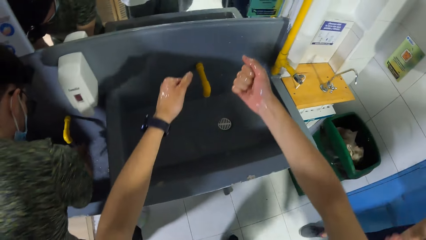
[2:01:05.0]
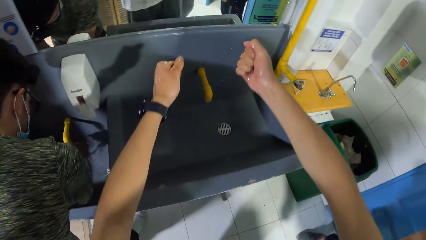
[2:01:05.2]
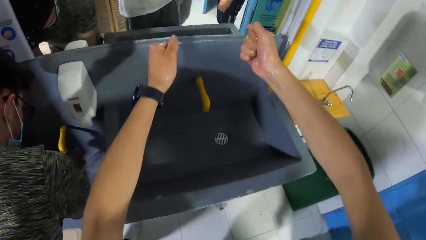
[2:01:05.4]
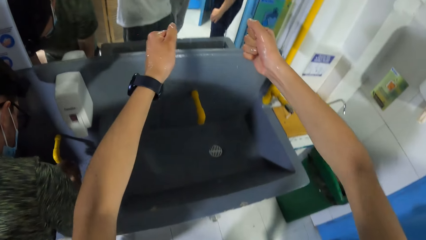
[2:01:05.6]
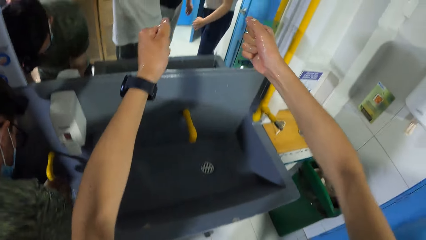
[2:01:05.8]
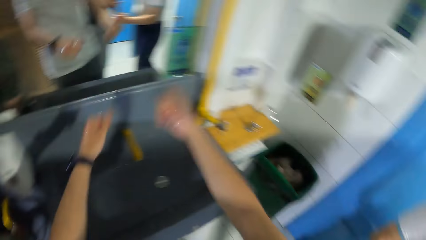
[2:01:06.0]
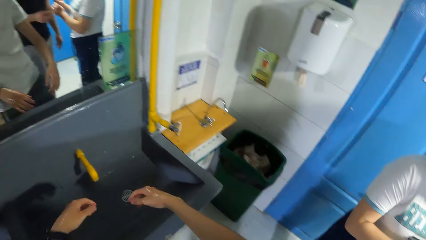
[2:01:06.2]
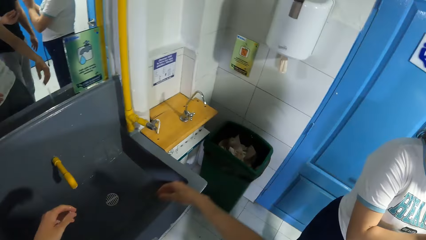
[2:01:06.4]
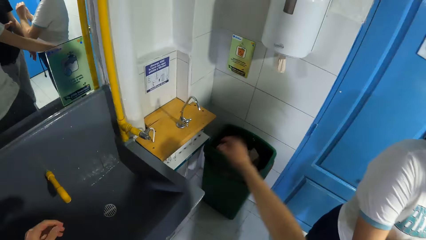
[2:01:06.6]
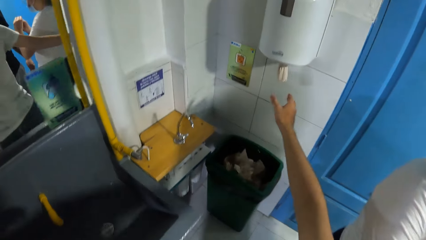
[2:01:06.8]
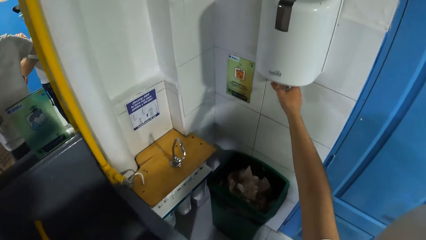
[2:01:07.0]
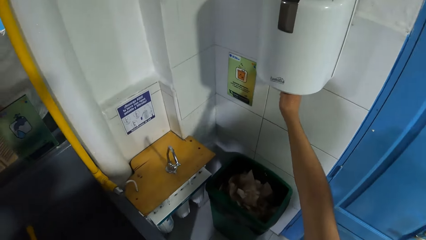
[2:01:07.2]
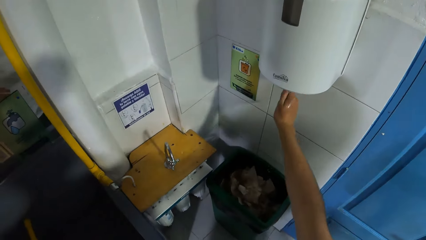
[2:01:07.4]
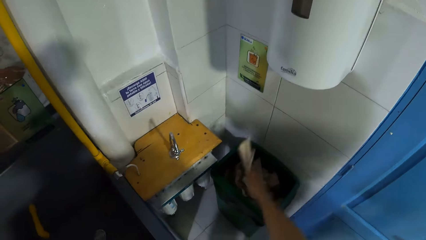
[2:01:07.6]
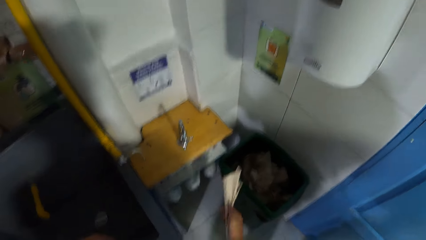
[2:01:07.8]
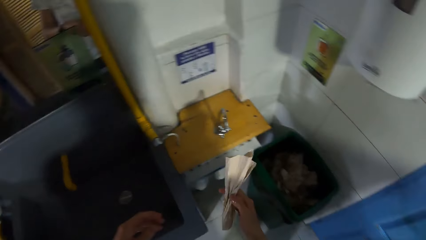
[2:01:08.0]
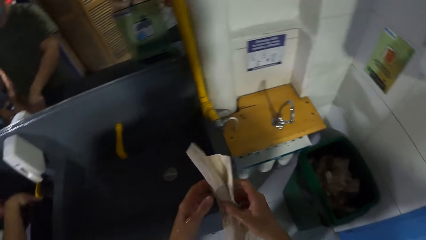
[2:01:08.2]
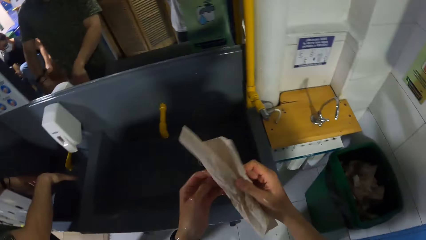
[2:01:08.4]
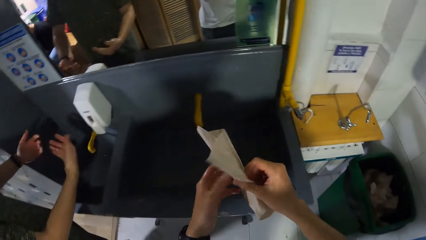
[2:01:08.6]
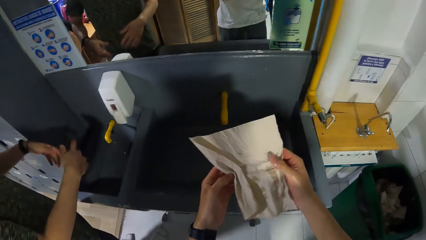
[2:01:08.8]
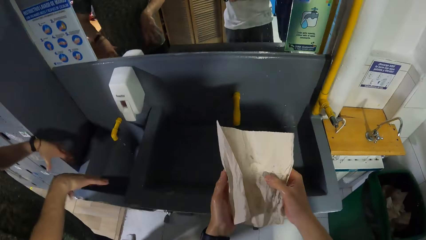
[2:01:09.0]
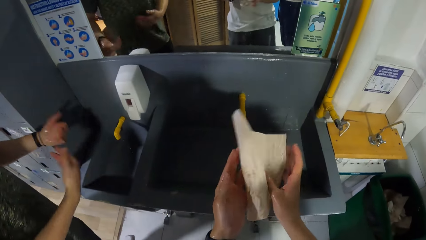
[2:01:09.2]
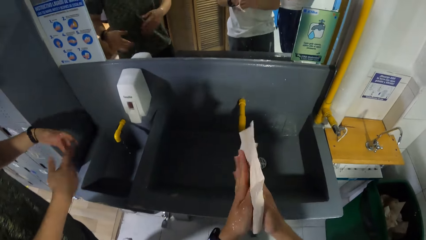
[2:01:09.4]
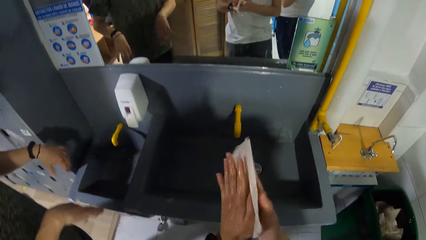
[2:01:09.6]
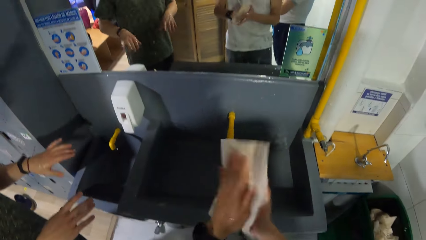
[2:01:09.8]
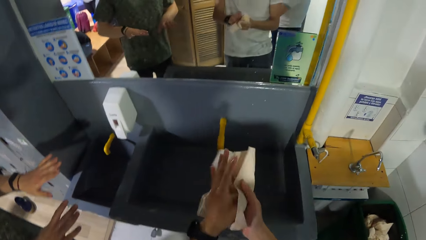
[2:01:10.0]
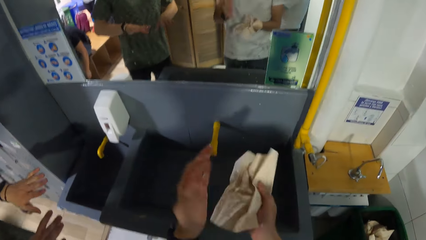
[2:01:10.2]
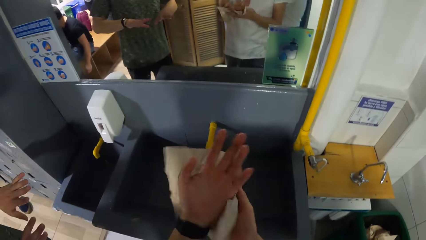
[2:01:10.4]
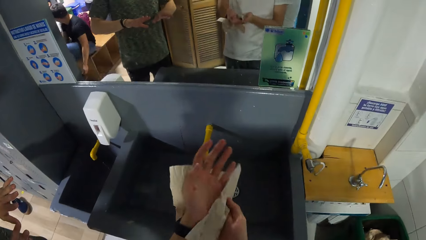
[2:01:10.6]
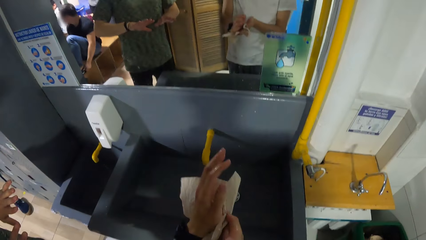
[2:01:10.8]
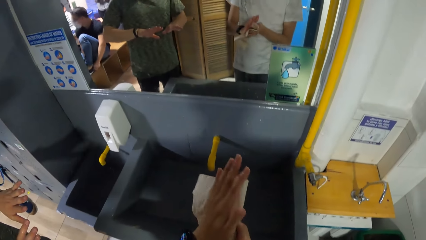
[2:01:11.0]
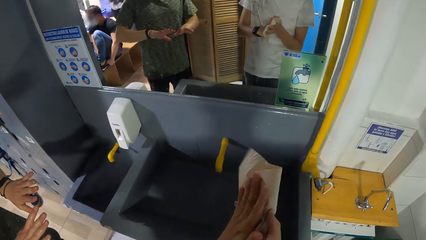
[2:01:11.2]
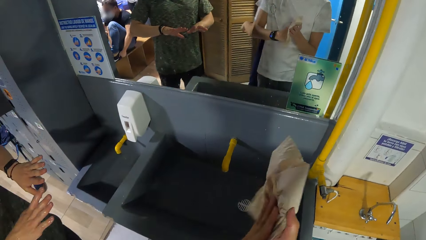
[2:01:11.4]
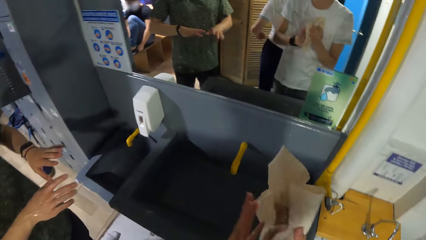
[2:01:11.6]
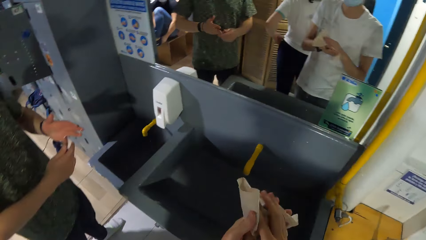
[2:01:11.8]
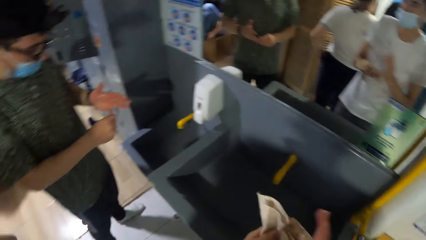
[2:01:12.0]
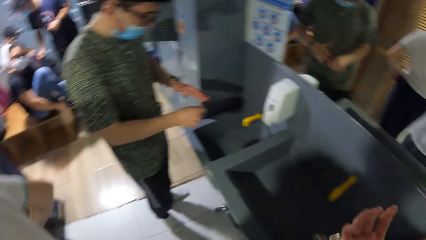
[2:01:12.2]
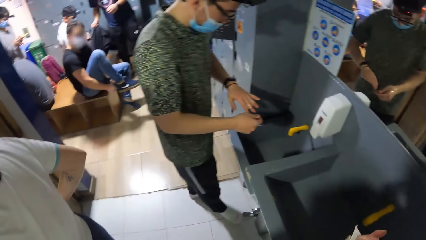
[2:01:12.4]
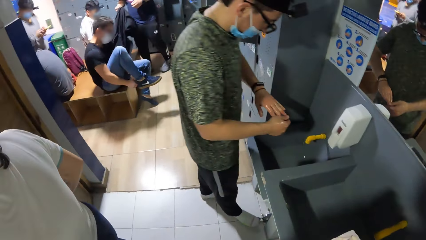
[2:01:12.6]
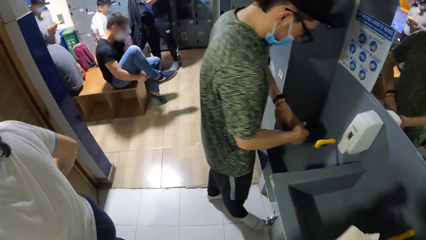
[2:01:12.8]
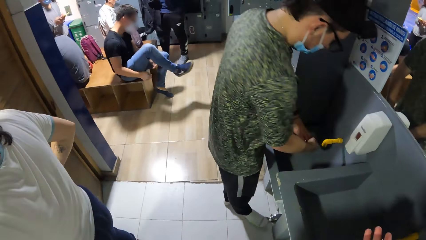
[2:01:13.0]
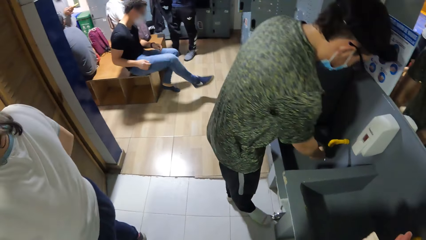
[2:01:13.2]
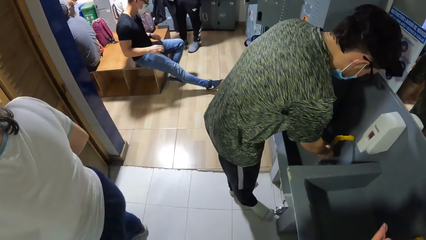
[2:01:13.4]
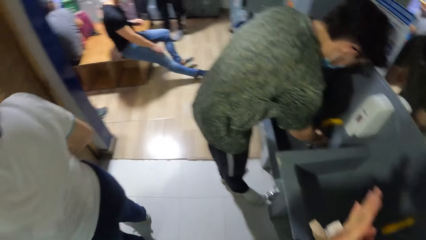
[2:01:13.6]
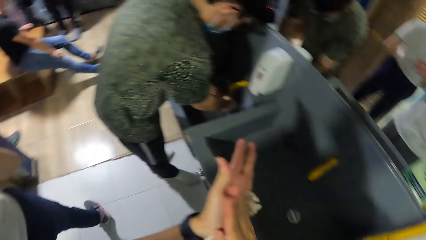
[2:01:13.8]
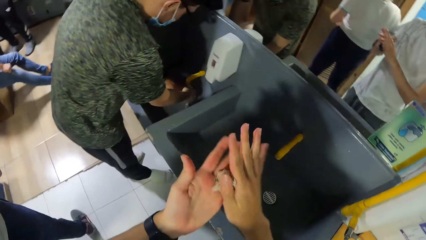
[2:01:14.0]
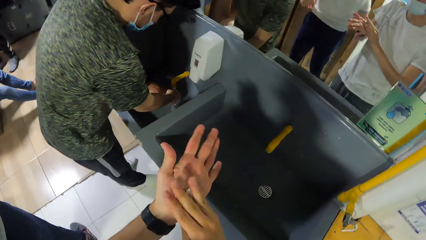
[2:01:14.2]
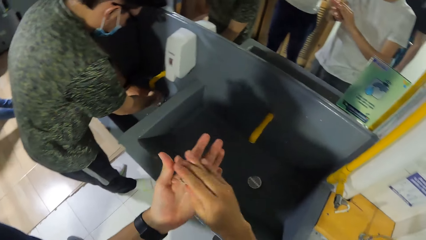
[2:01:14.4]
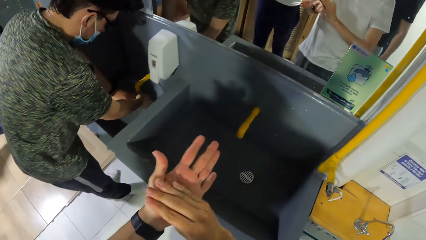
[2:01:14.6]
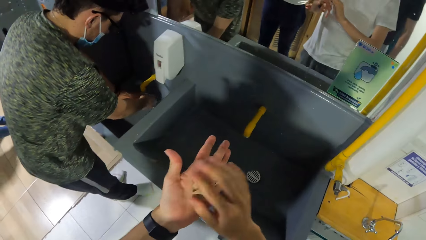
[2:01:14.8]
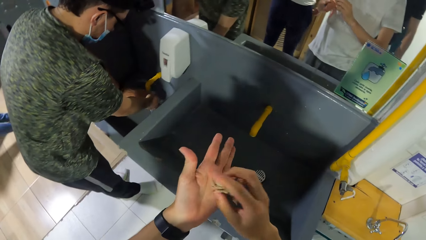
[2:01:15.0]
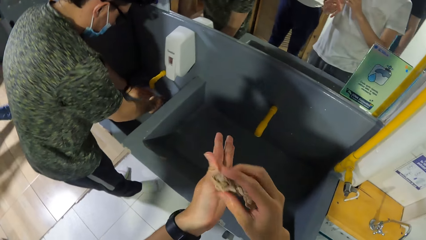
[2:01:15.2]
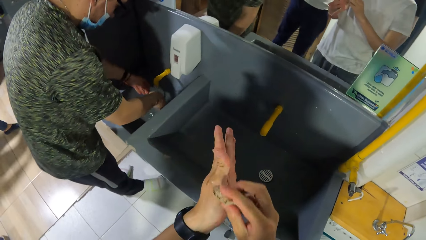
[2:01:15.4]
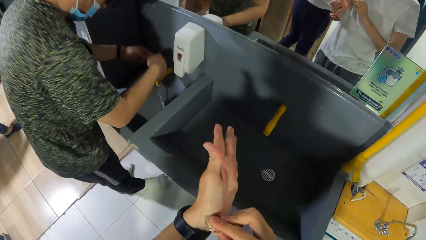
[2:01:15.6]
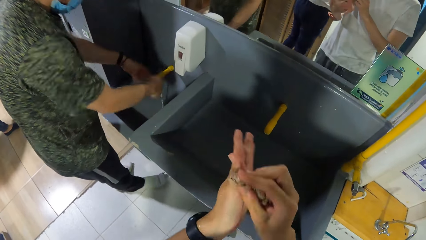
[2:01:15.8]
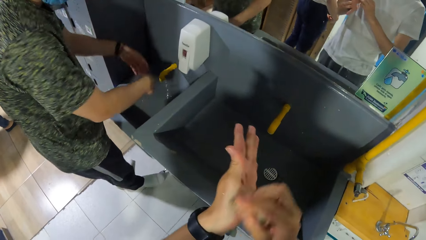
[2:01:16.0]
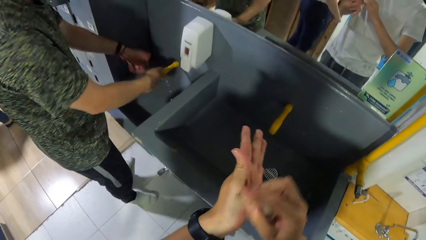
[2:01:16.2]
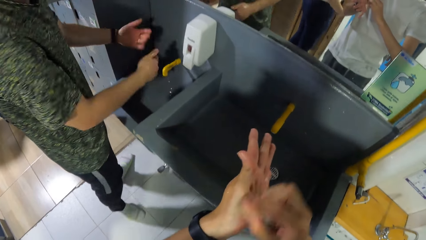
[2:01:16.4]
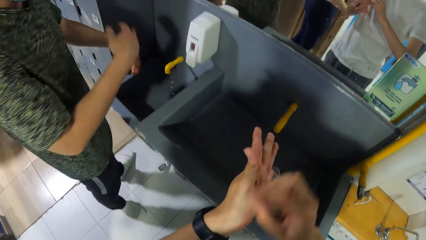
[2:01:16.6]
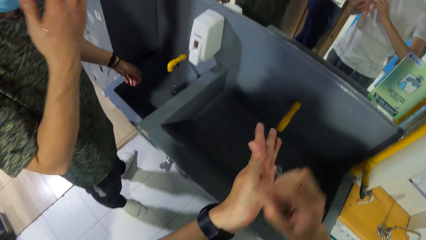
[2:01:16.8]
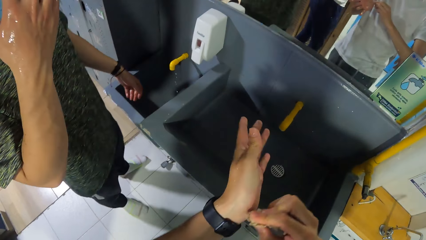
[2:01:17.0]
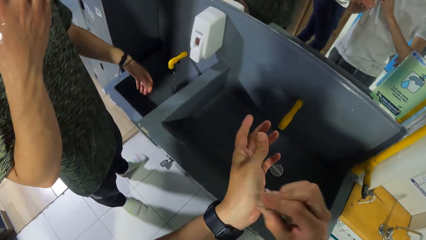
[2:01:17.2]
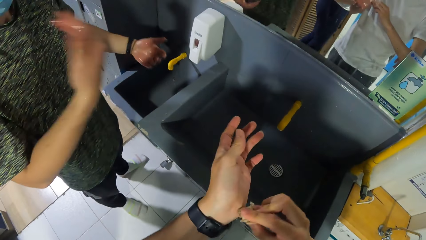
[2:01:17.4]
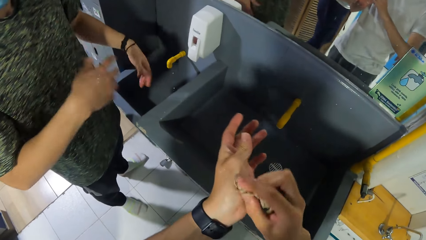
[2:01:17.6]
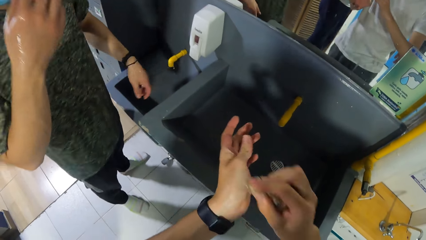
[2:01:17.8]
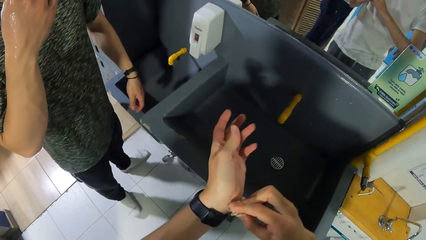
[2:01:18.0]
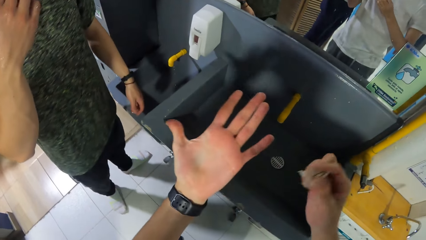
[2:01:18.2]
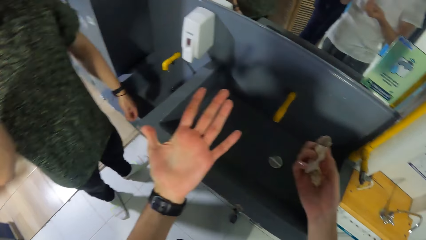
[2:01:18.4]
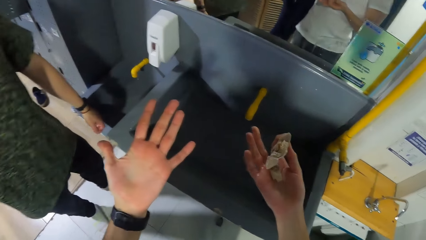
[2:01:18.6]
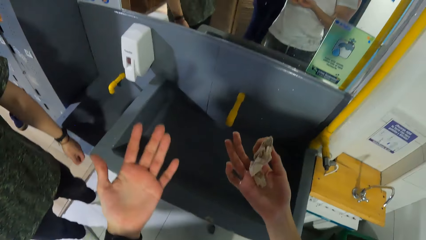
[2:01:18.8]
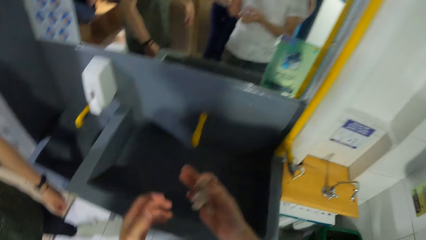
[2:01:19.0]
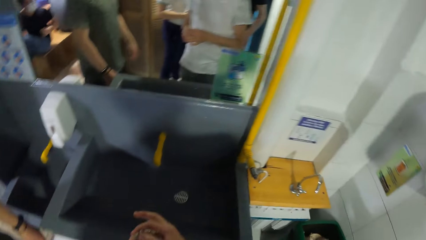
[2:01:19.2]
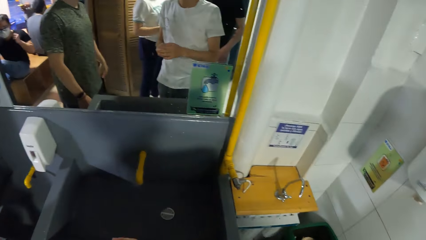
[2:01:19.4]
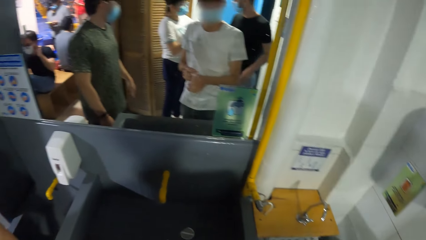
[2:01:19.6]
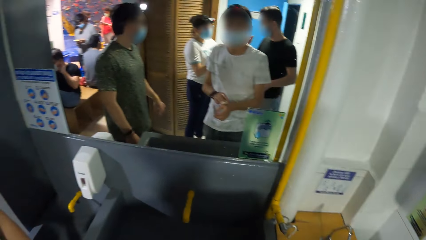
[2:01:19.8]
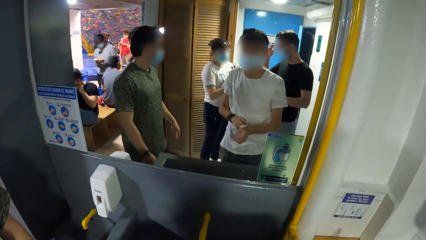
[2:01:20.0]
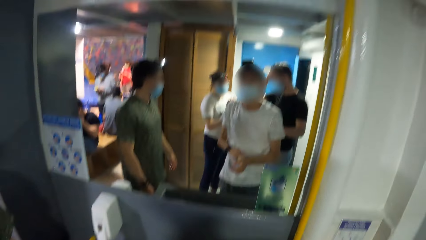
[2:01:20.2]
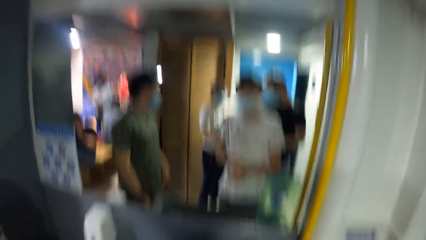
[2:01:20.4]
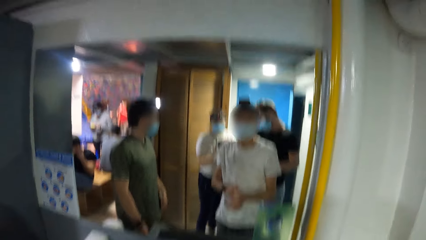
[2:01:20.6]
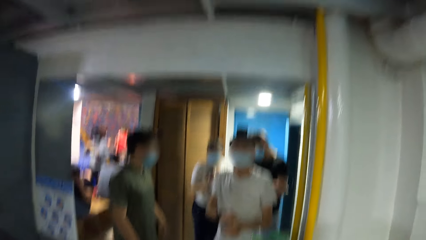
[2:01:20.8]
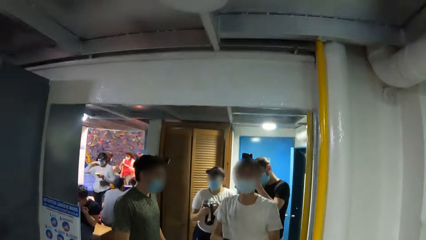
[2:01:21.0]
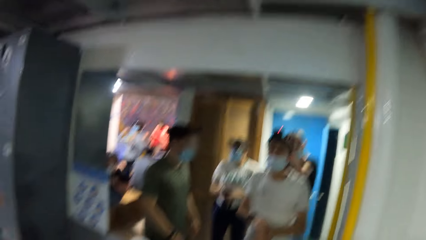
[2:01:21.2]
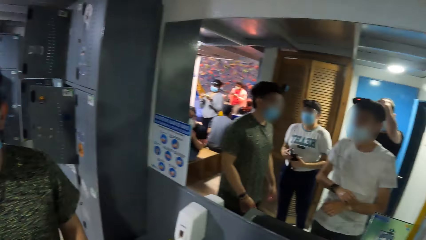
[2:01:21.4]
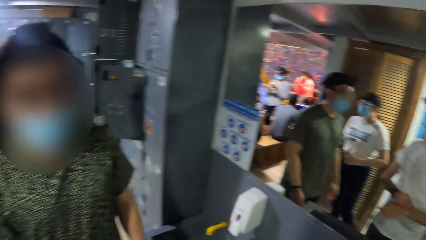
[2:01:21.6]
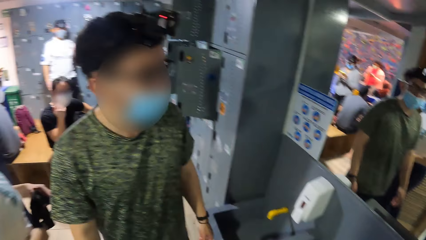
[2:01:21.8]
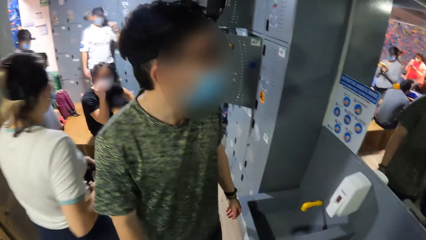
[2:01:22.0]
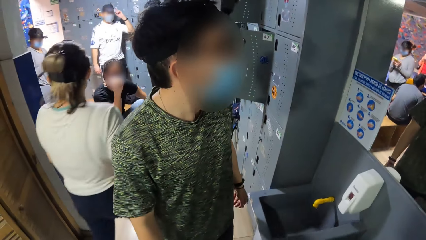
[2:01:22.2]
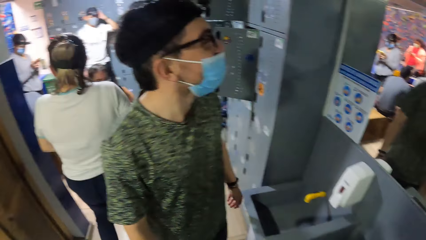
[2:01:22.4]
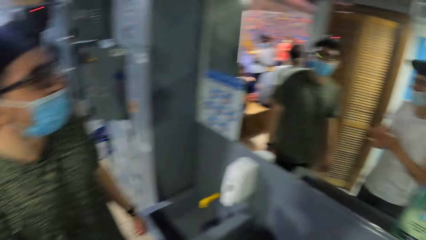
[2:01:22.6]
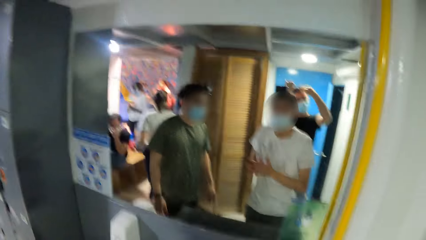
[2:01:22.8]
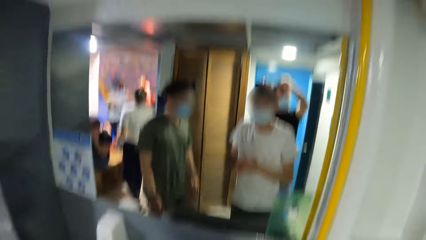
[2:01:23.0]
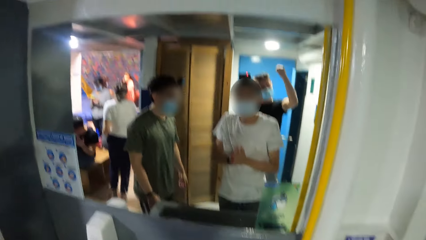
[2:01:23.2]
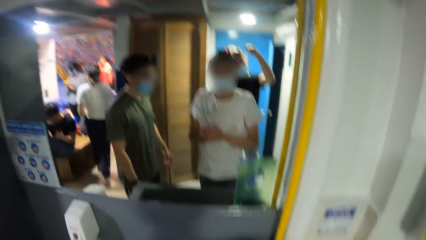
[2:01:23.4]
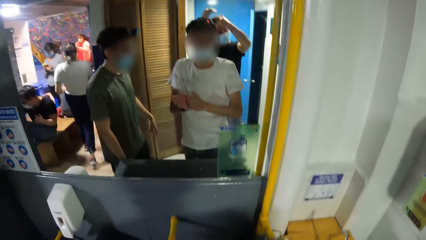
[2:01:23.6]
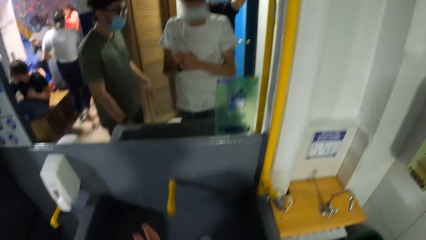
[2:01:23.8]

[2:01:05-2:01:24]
The camera wearer turns. He moves the hand up. He takes a tissue paper from a toilet roll holder with his right hand. He holds the tissue paper. He dries his hands with the tissue paper. He holds the tissue paper with both hands. He straightens the tissue paper. He looks around. He wipes the hand. He picks up the tissue paper. He wipes the hand. He straightens the hands. He looks up. He looks around.
